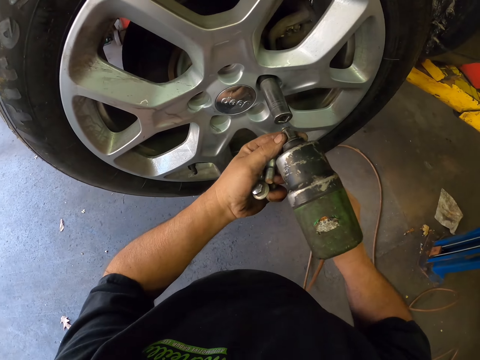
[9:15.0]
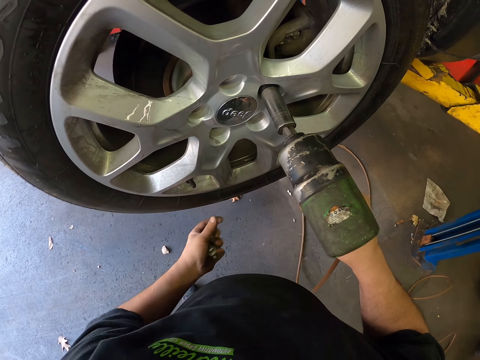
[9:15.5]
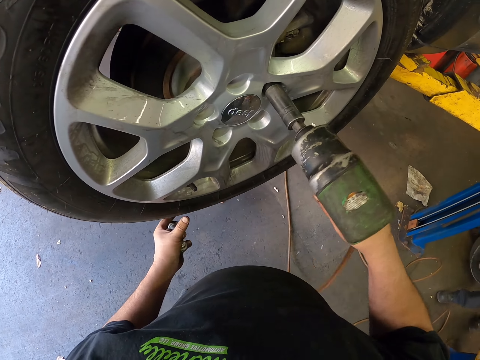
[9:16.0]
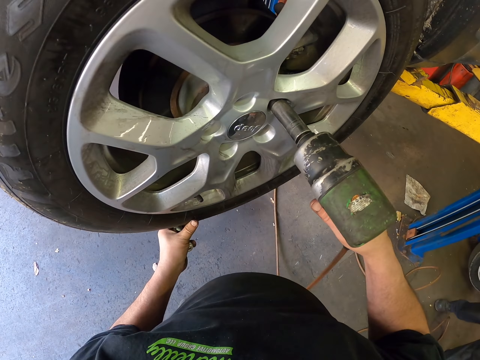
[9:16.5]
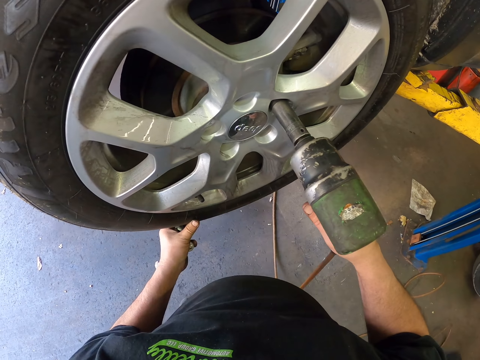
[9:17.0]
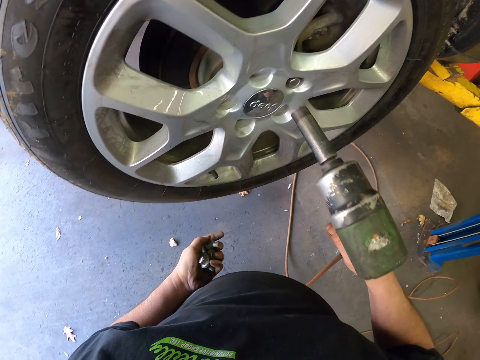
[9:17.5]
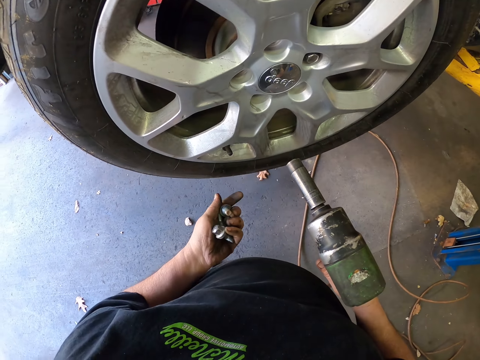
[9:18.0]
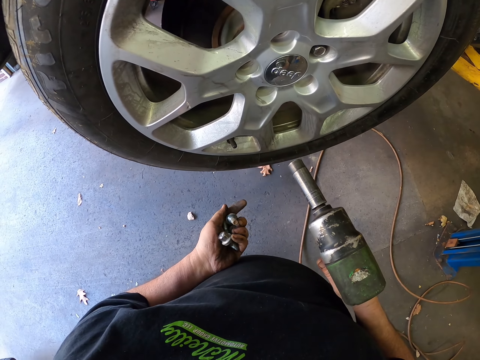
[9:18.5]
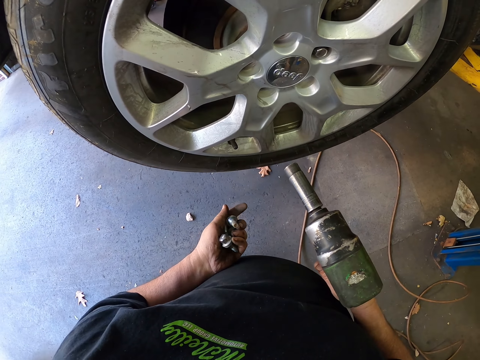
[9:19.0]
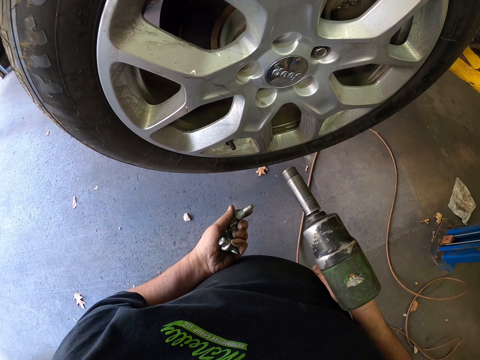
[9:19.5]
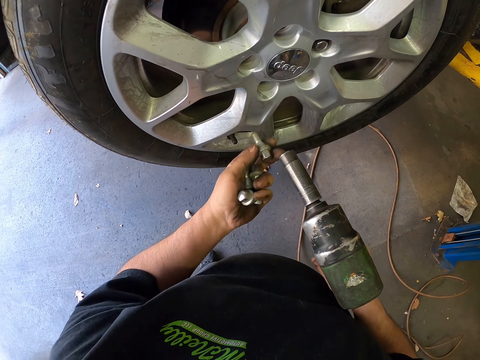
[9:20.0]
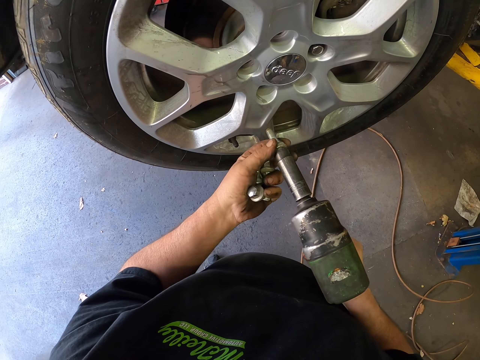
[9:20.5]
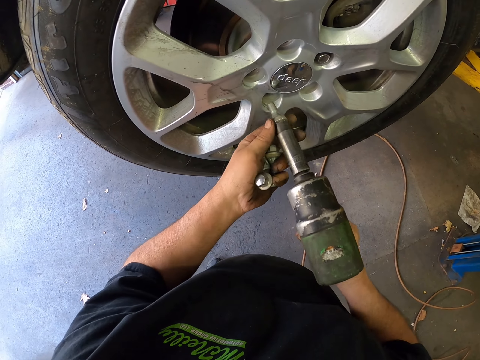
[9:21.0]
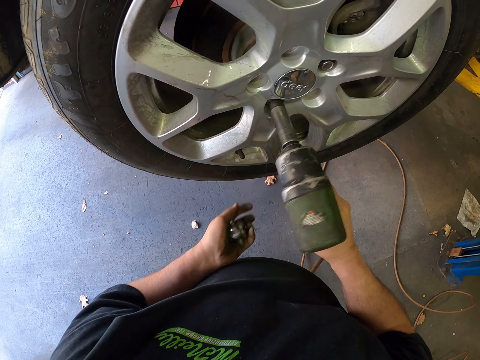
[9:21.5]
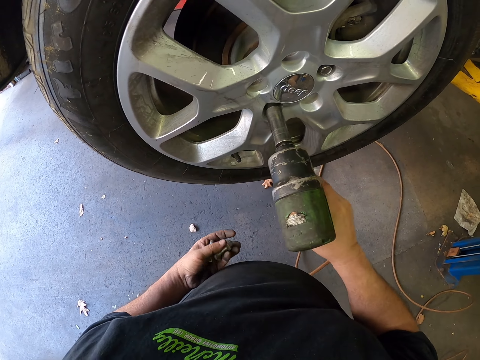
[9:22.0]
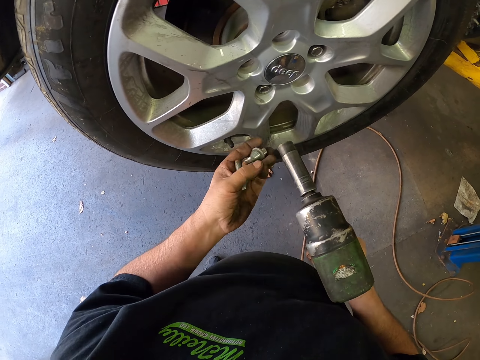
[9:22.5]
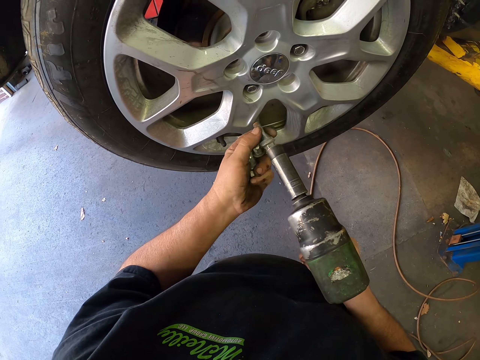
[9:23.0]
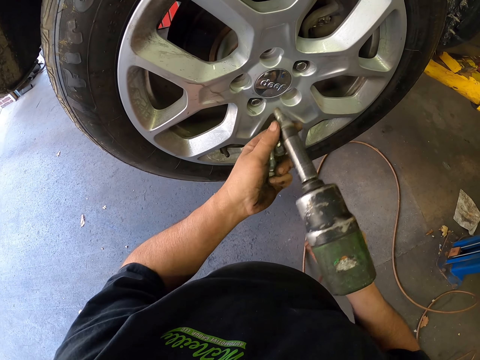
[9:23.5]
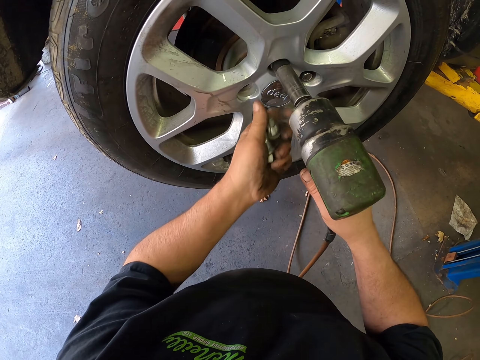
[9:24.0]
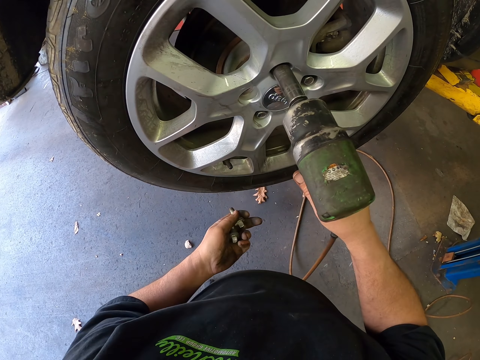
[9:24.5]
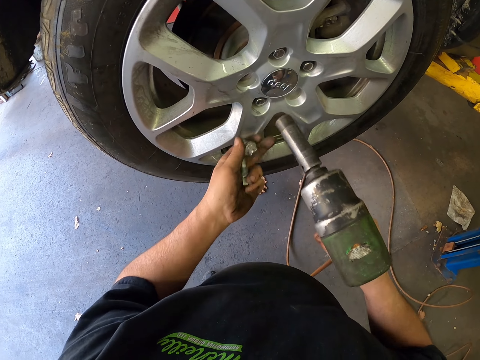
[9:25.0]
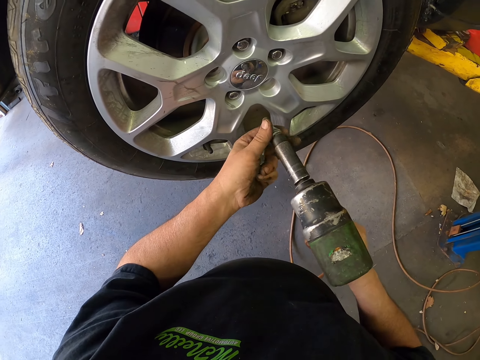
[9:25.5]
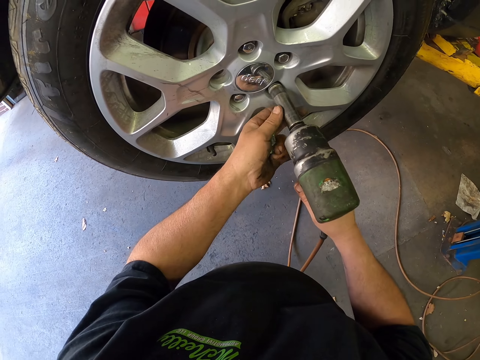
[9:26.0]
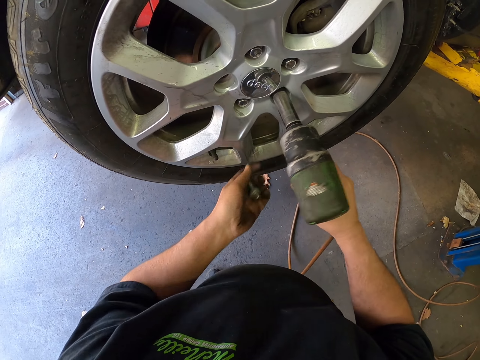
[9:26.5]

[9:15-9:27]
The camera wearer fixes the tire with a drilling machine. They connect an impact wrench with a lug nut socket. They drive the nuts on the wheel. They put a lug bolt in the impact wrench. They put the lug bolts in the rim with the impact wrench.

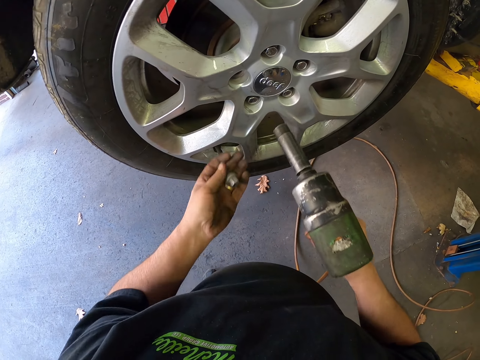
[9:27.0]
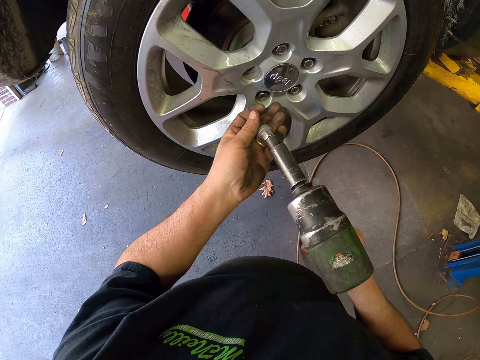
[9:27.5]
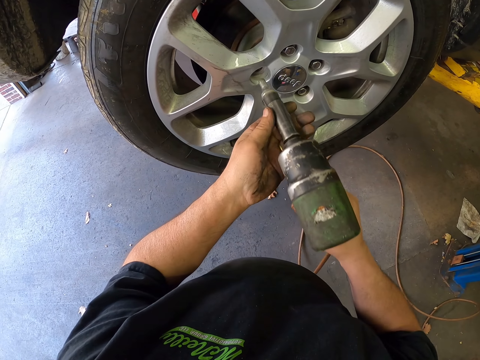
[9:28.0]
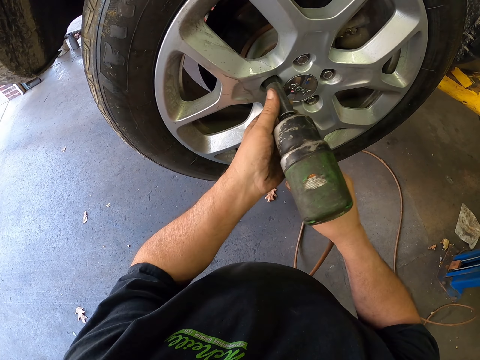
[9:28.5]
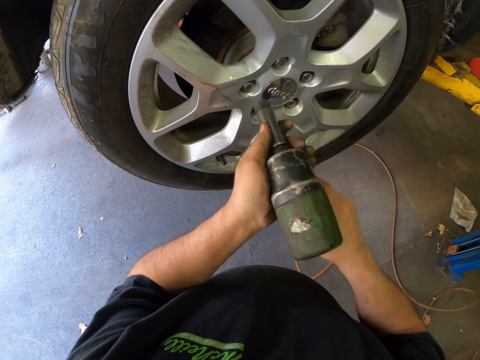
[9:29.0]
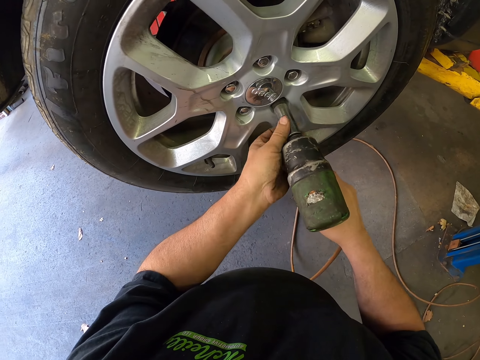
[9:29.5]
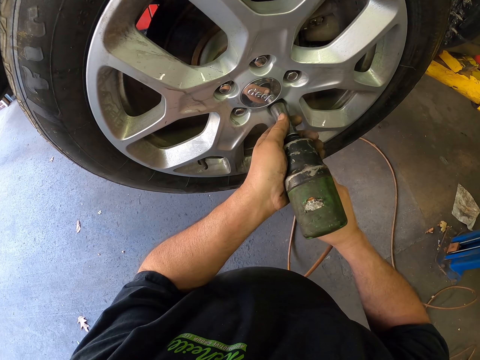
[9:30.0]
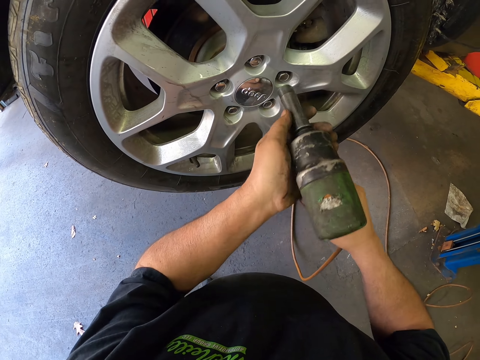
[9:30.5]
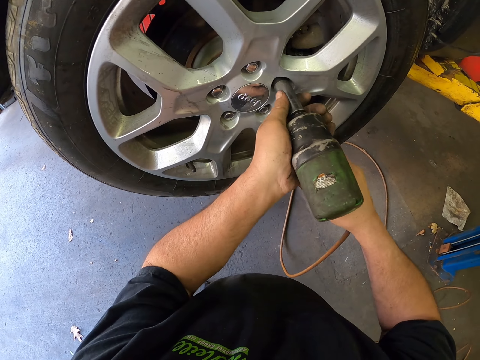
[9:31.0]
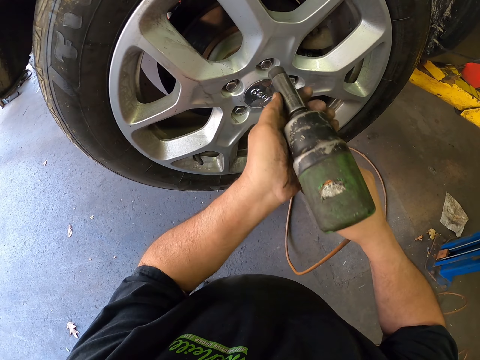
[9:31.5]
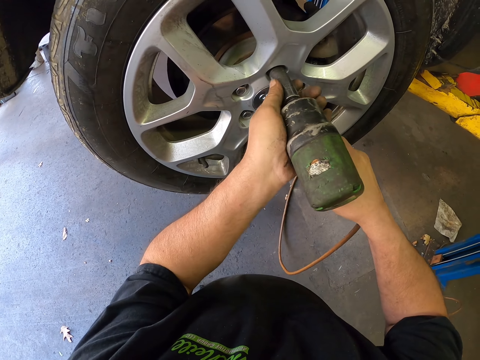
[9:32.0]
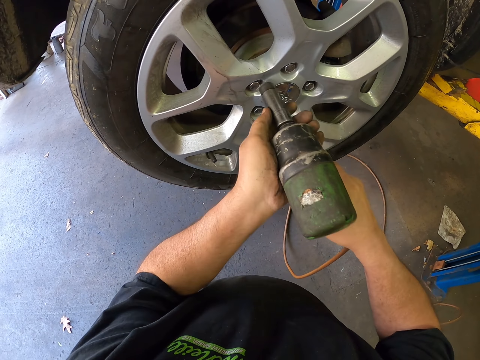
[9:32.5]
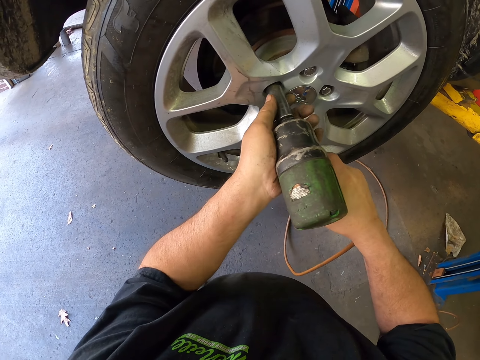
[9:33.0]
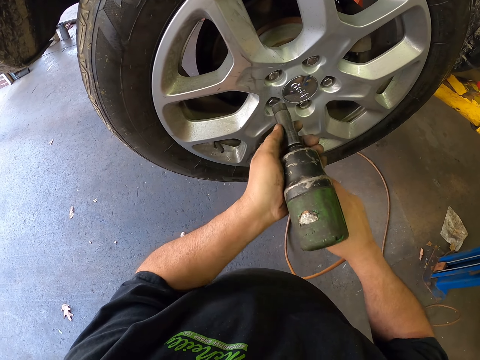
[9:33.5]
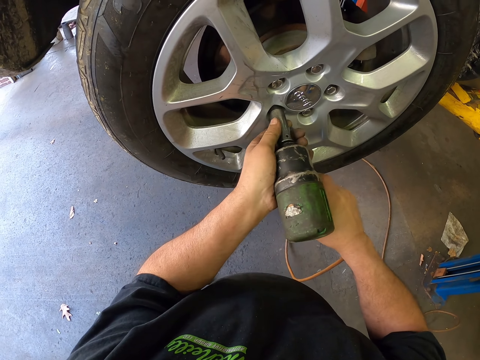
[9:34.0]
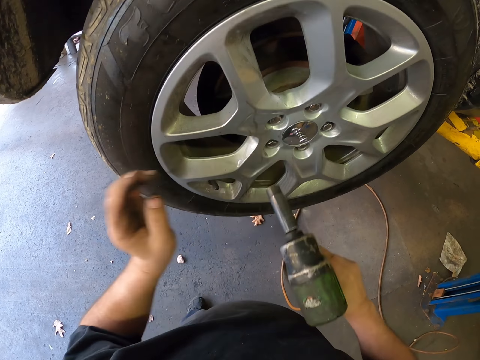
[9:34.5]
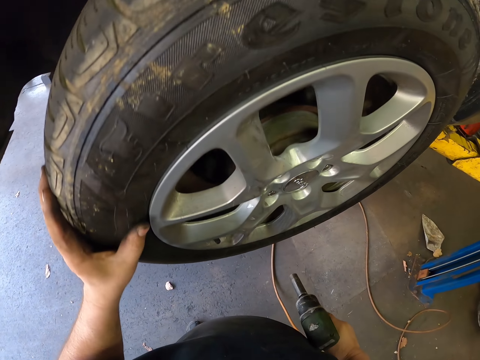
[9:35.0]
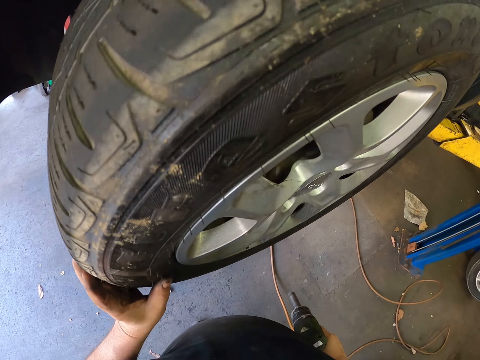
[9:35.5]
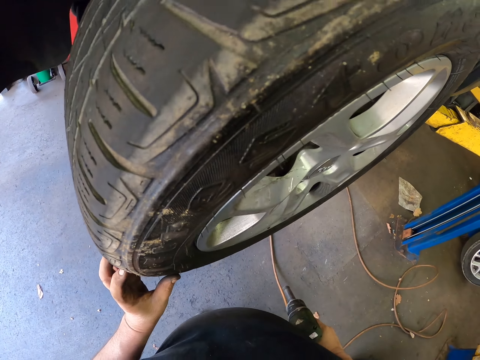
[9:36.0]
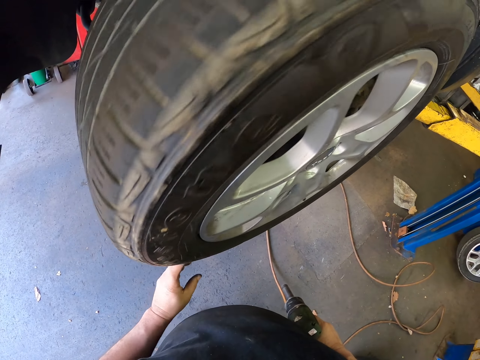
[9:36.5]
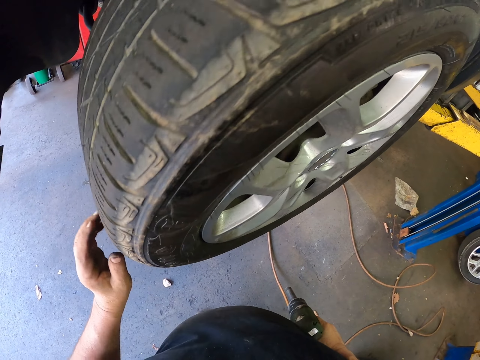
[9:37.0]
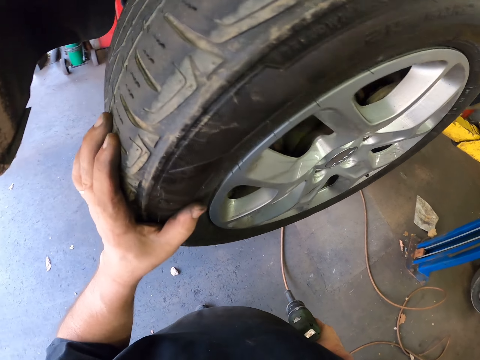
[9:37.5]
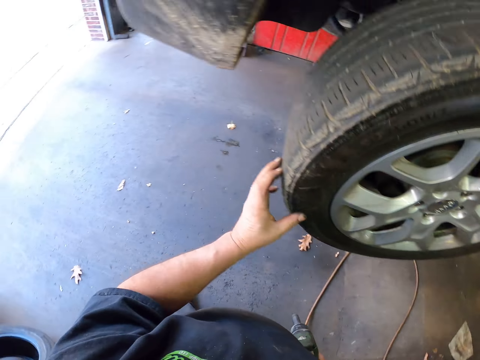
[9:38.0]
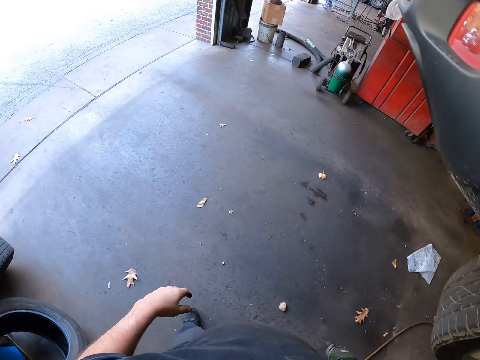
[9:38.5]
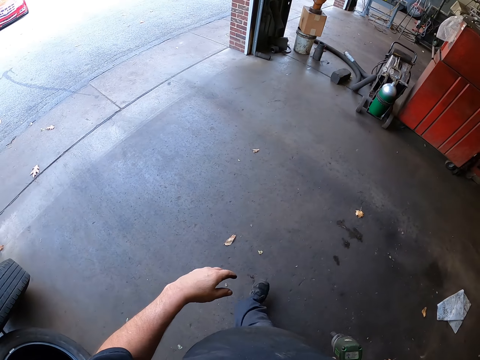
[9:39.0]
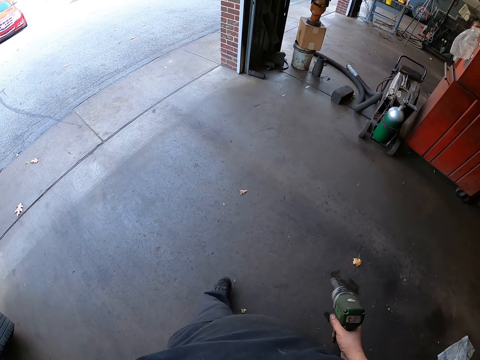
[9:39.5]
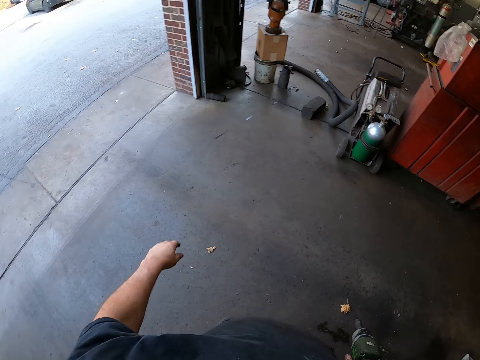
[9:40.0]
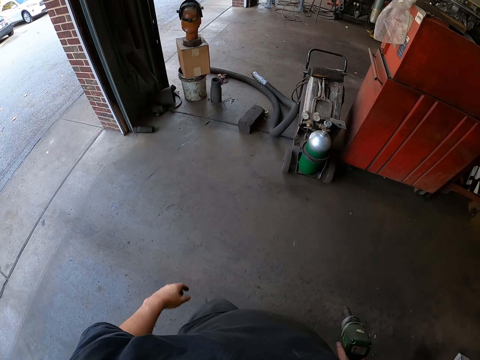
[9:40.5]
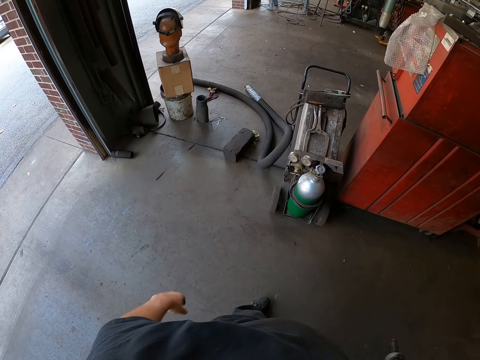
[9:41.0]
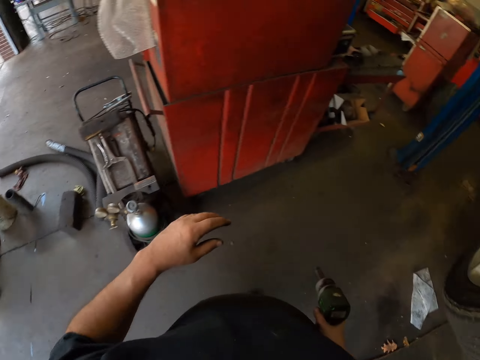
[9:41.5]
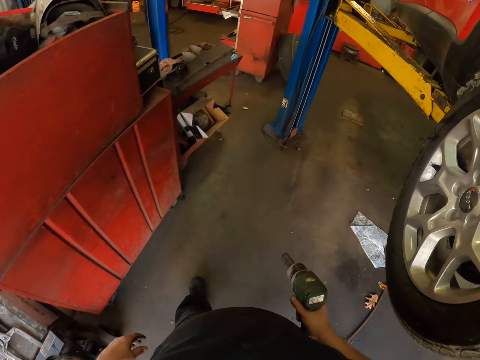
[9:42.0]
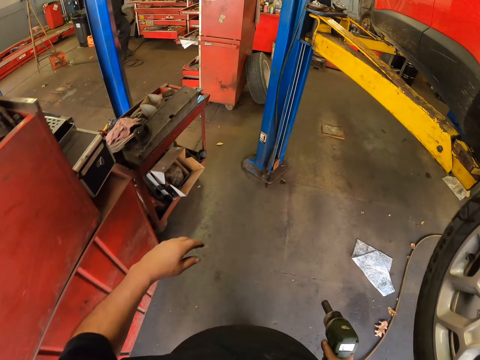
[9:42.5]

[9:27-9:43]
The camera wearer tightens the lug bolts with the impact wrench. They rotate the tire. They walk beside the car.
